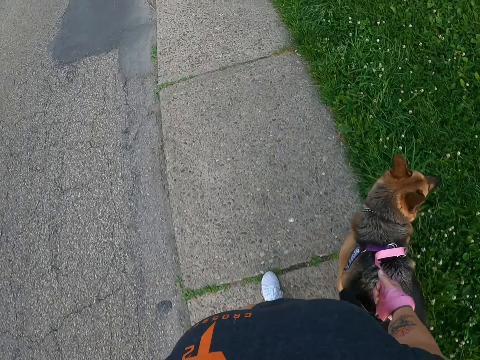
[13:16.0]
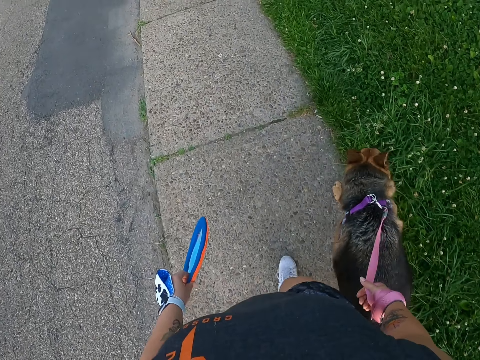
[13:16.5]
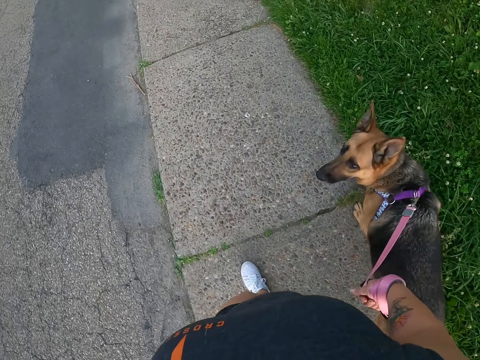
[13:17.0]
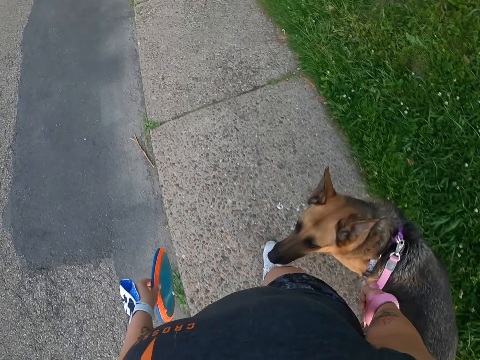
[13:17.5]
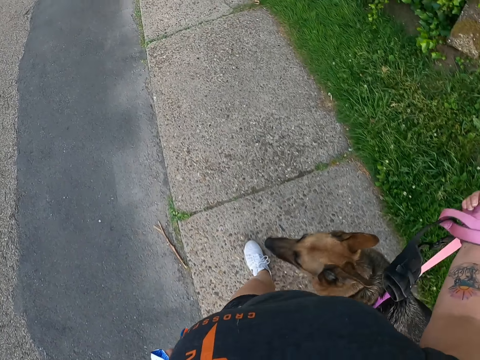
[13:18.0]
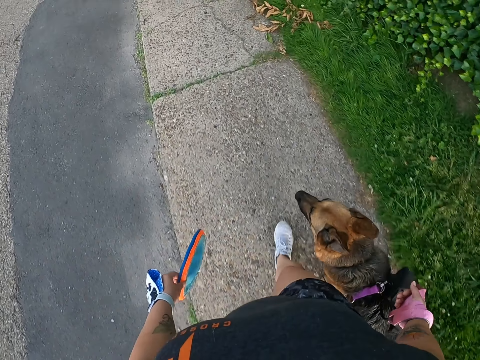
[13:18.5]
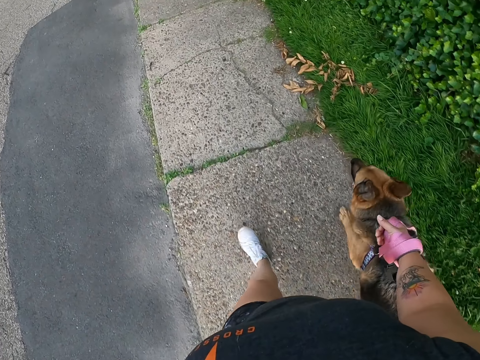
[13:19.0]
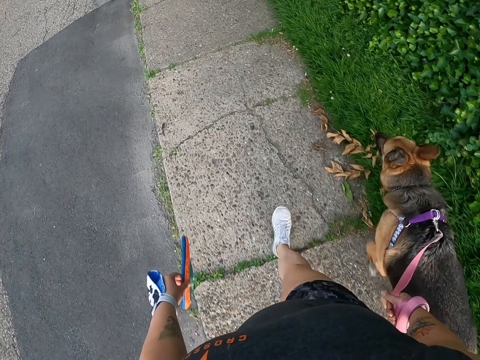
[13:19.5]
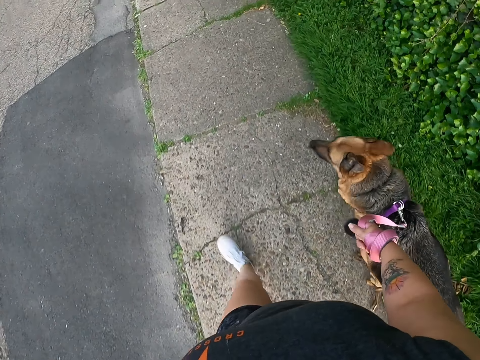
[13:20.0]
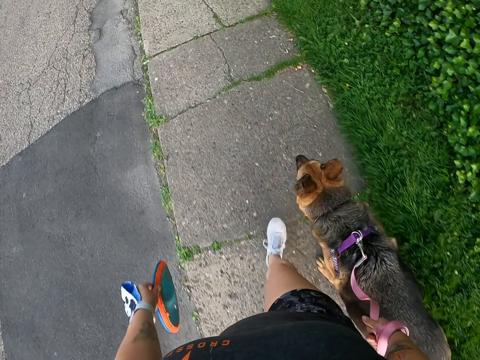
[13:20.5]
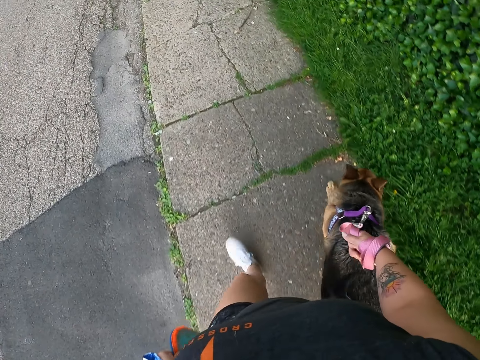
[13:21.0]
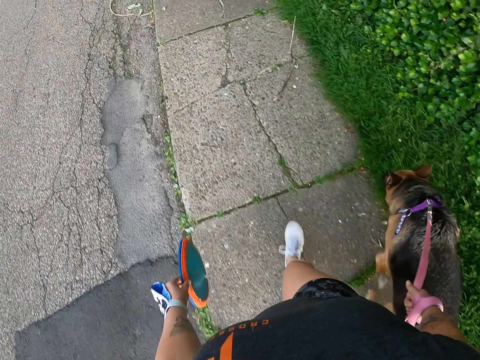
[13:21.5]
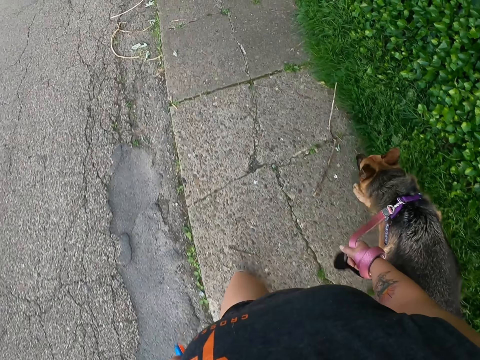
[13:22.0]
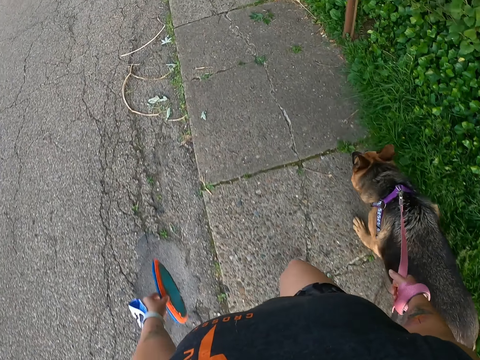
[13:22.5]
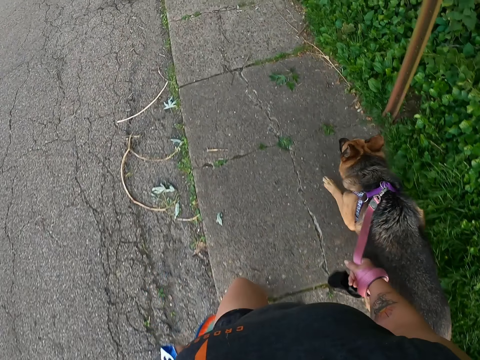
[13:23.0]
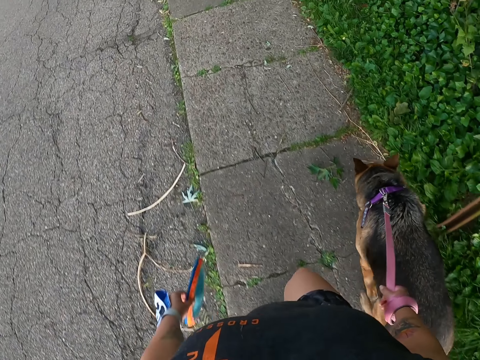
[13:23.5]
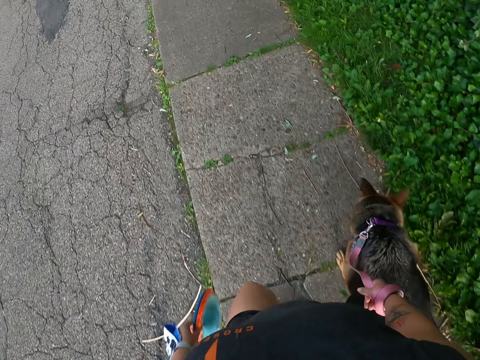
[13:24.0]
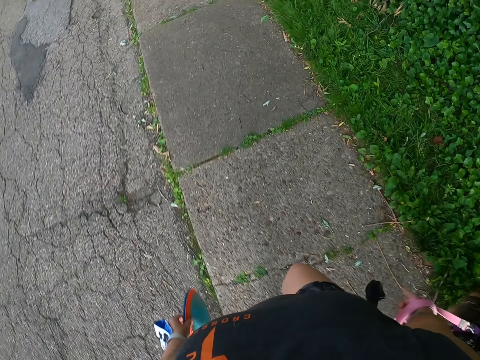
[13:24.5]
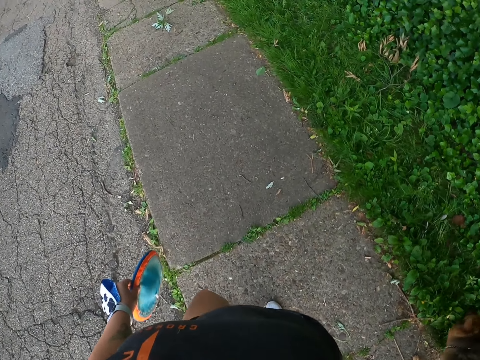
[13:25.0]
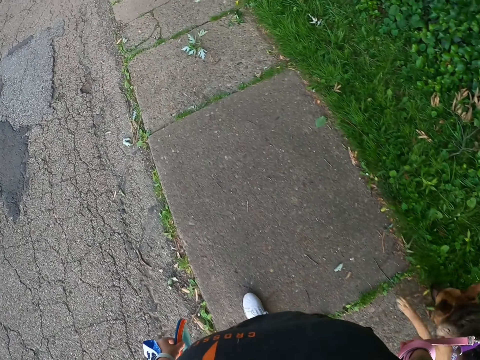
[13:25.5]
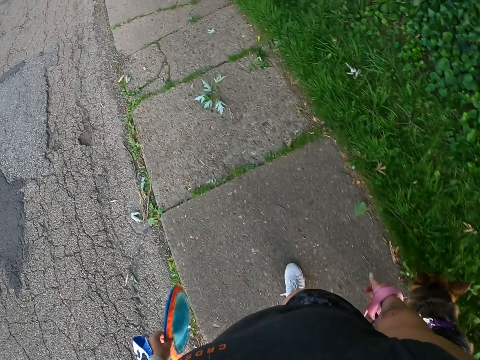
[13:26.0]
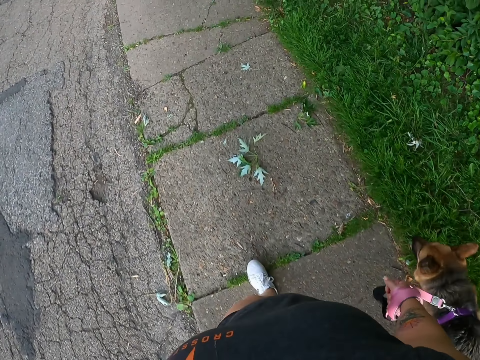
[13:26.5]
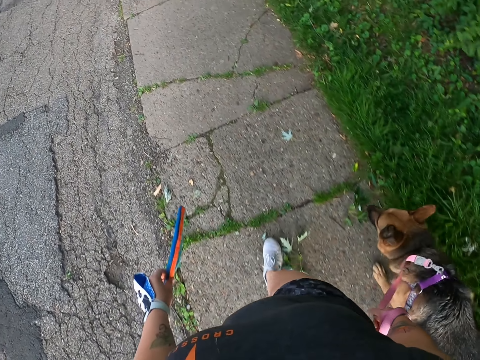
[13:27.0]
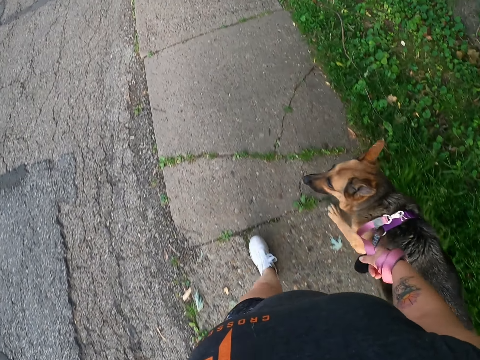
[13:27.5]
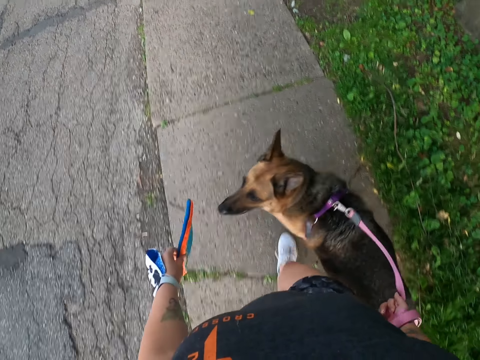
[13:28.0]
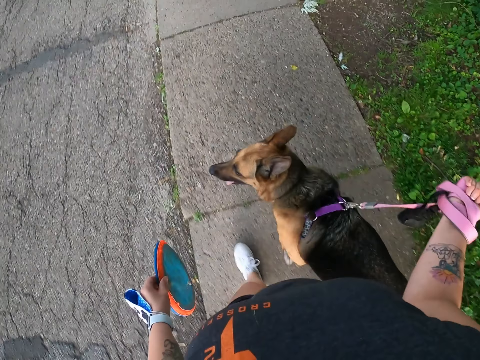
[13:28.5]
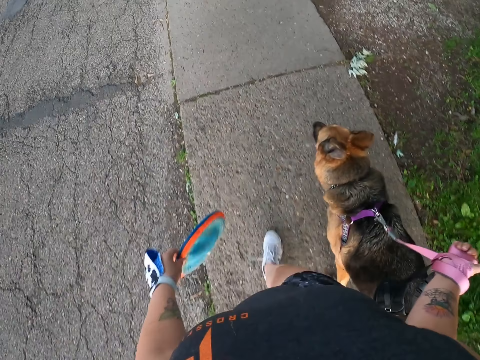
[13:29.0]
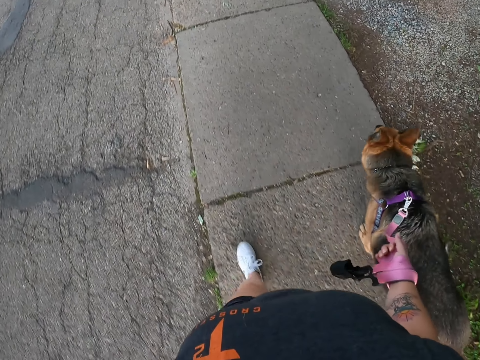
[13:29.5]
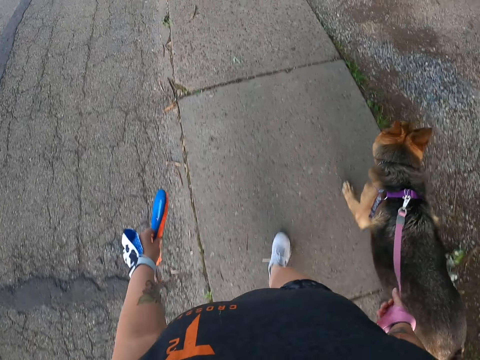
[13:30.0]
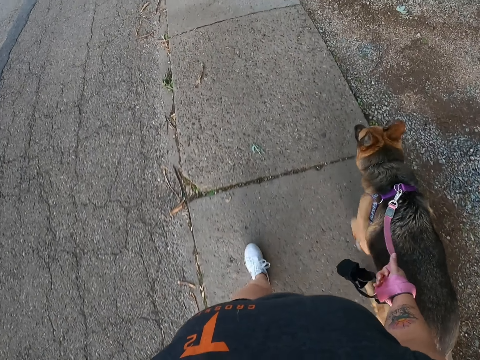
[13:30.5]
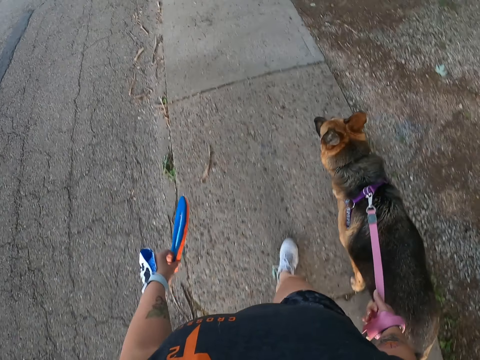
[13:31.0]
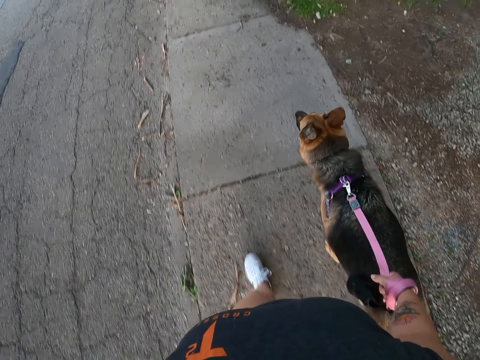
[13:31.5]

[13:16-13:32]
The camera wearer moves her hand. She walks. She pulls the dog leash. She walks on the sidewalk.
